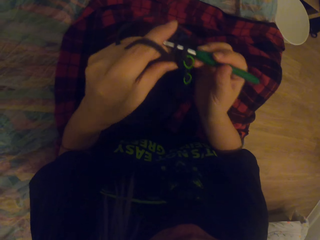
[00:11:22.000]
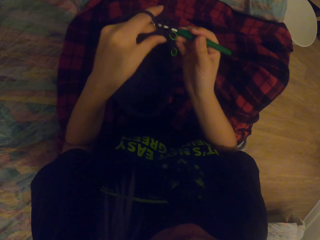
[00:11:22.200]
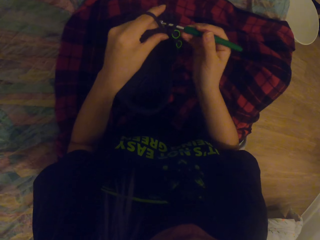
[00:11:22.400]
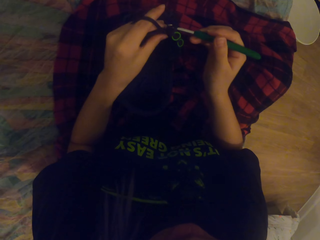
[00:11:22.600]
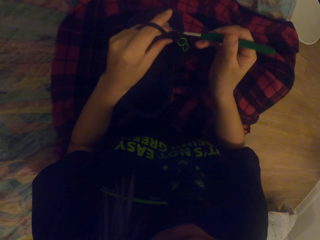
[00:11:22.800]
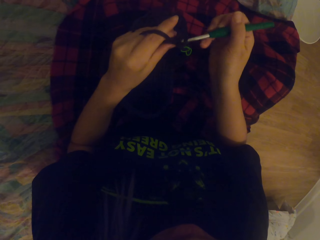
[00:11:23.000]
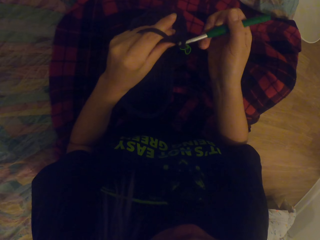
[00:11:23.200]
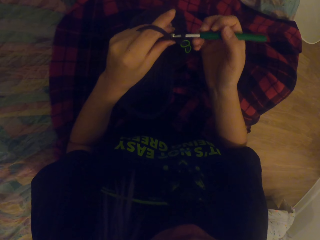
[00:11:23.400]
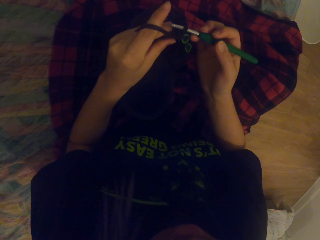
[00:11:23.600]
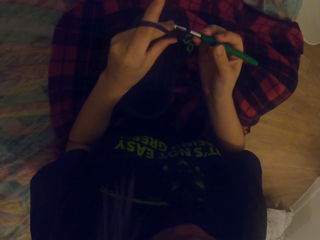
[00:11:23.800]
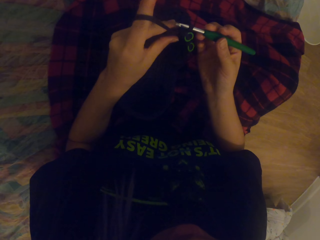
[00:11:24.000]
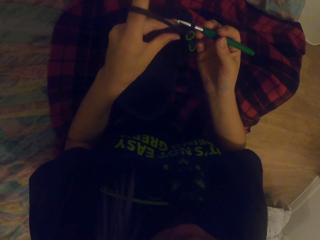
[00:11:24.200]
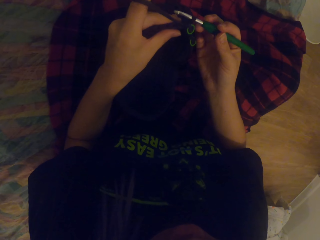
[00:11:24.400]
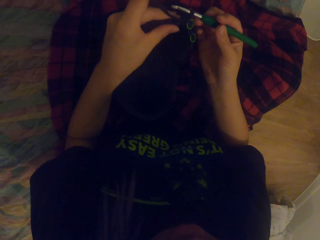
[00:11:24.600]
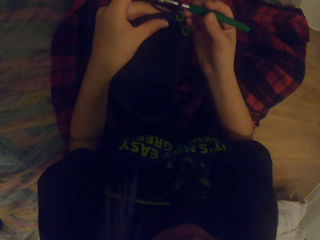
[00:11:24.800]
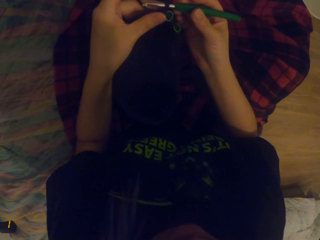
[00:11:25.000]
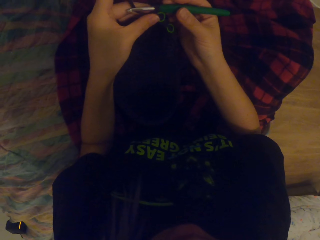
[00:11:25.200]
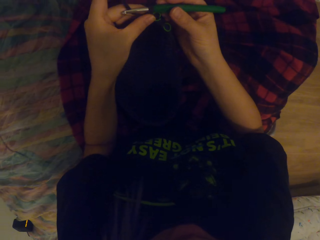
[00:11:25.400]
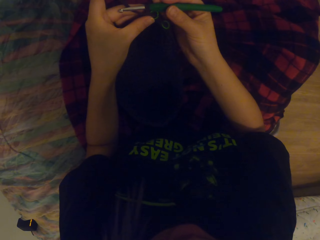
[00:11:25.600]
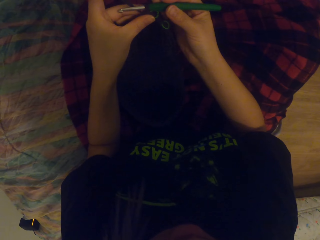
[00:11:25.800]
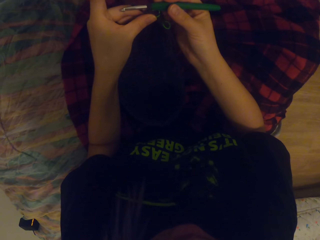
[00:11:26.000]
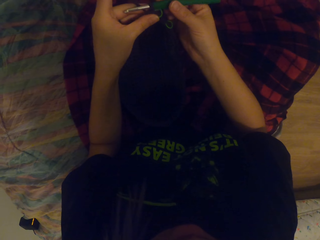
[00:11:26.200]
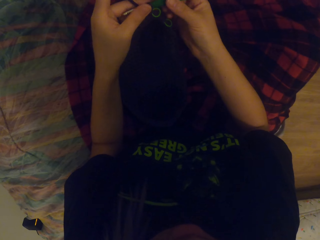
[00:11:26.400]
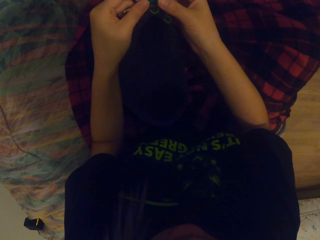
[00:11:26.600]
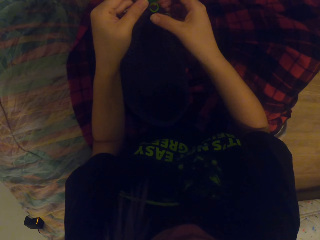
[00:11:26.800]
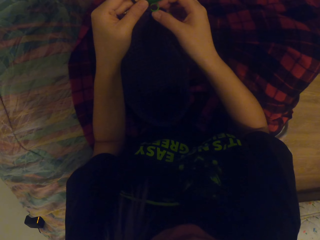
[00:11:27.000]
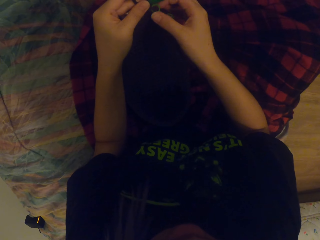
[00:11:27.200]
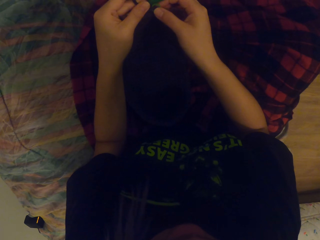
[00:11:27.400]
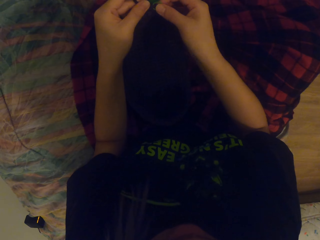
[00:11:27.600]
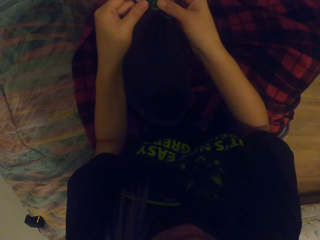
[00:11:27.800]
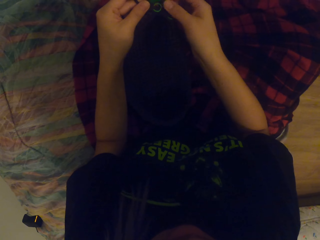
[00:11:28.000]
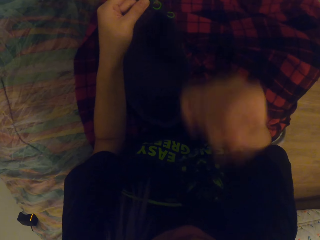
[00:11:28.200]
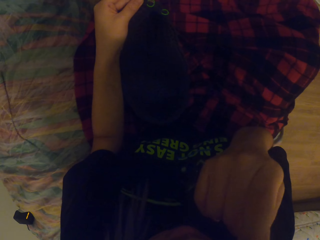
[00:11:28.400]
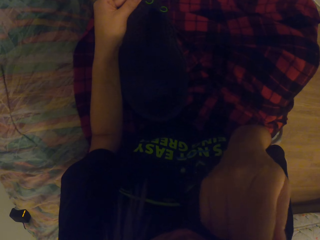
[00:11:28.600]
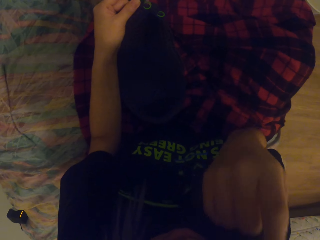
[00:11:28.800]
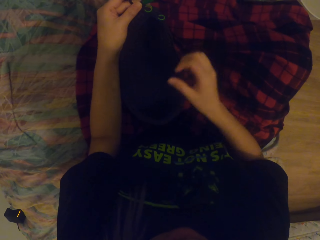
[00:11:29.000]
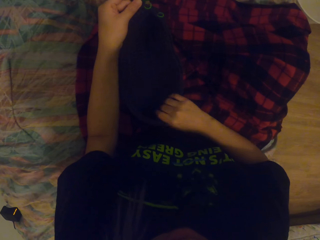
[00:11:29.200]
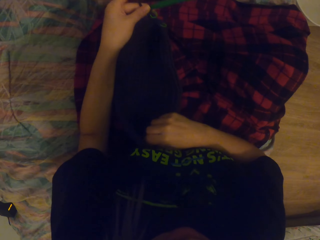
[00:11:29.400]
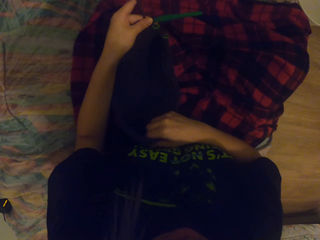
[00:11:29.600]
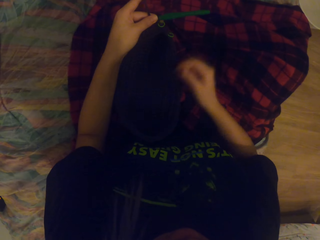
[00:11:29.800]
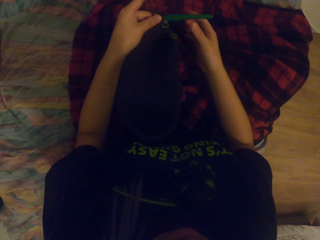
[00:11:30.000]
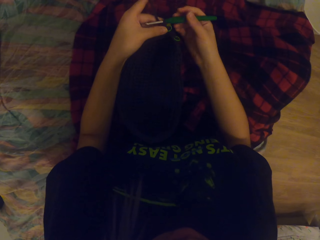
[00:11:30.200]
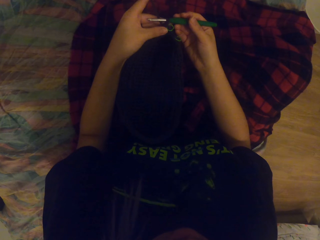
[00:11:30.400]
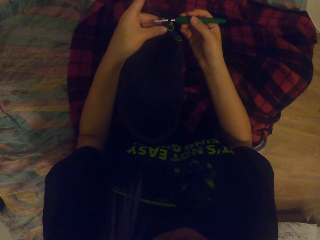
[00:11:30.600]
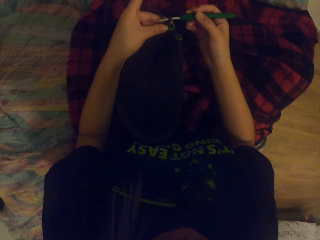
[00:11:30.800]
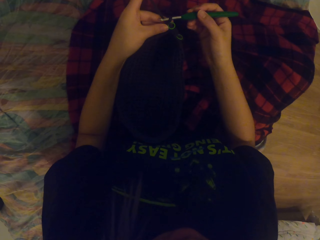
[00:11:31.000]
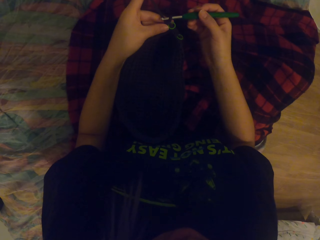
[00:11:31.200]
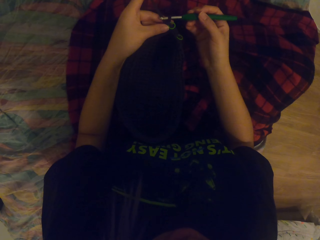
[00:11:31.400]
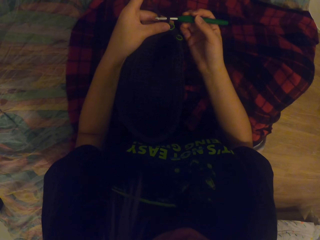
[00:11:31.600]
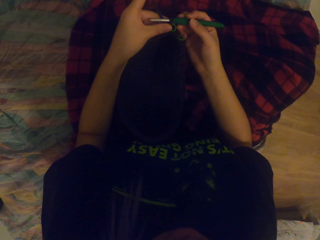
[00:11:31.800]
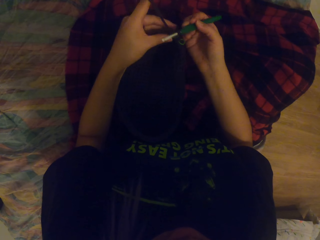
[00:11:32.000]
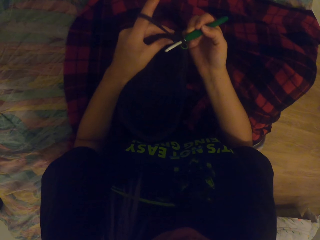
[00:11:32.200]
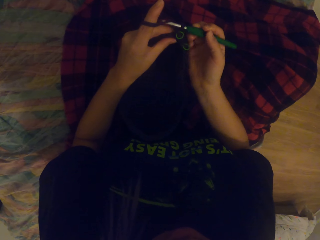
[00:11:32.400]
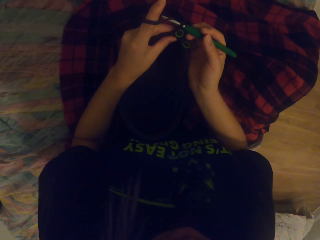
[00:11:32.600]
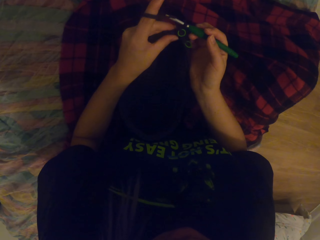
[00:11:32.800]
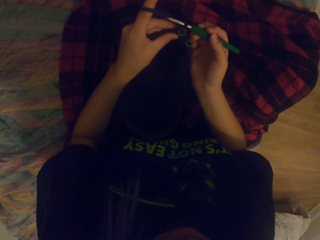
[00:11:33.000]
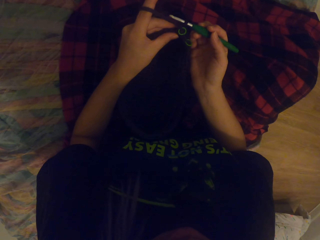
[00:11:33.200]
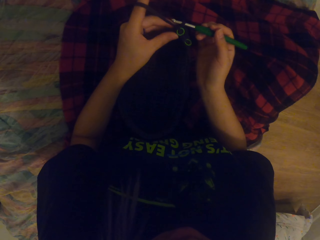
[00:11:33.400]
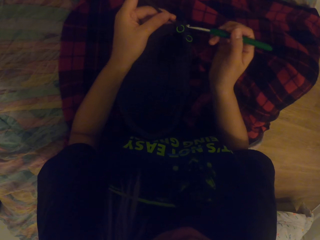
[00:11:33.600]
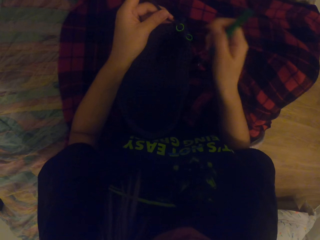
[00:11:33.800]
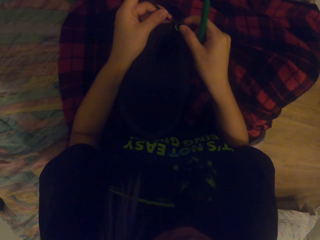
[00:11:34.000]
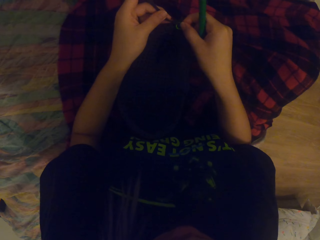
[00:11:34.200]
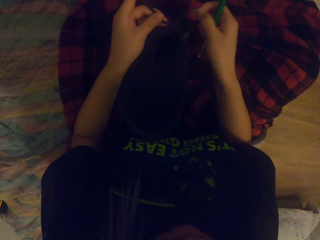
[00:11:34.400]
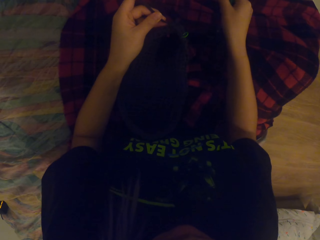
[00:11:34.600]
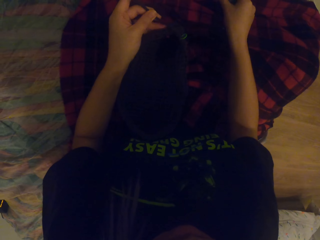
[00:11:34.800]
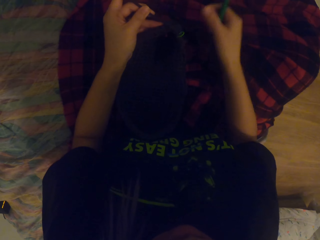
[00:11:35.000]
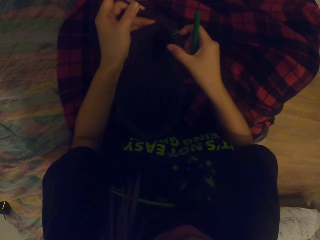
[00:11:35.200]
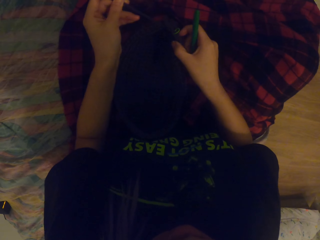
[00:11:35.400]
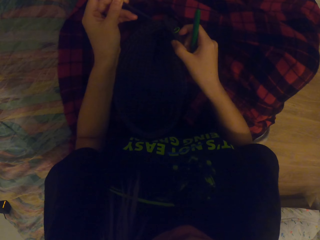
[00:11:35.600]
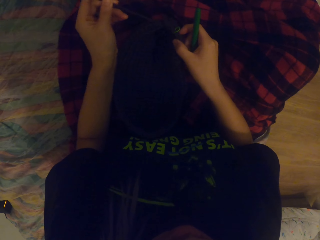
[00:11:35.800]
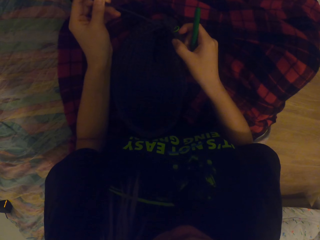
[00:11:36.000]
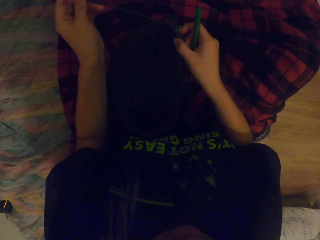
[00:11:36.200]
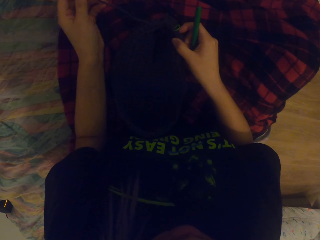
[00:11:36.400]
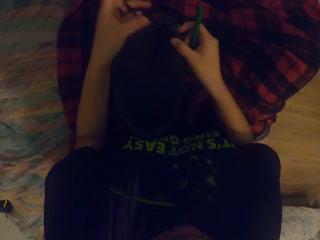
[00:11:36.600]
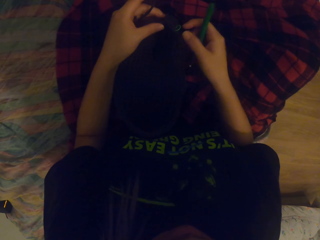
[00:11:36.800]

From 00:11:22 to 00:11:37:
The camera wearer moves the hands. They pass the needle to the left hand. They touch the button. They touch the face. They move the fabric. They touch the needle. They look at the thread. They move the hands. They move the needle. They pull the thread. They touch the fabric. They pull the thread.

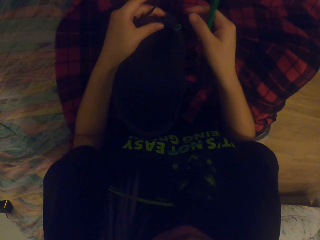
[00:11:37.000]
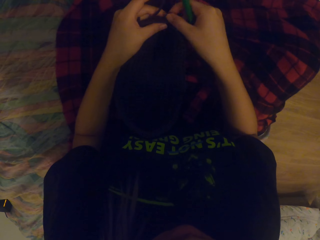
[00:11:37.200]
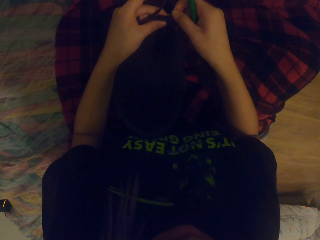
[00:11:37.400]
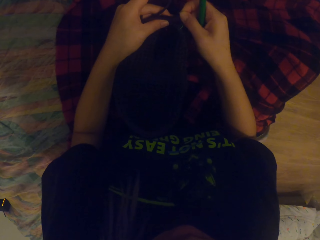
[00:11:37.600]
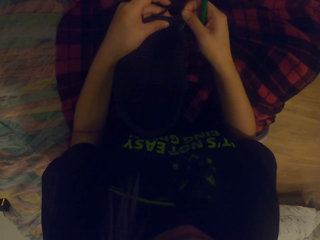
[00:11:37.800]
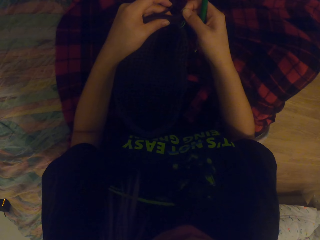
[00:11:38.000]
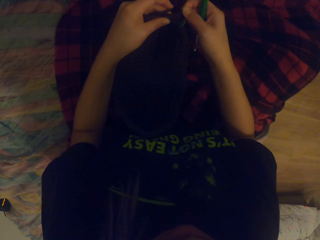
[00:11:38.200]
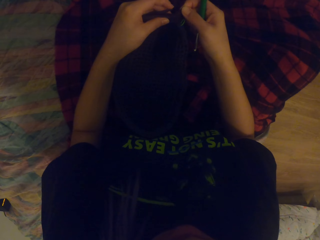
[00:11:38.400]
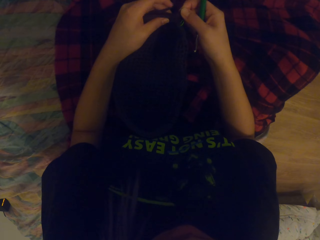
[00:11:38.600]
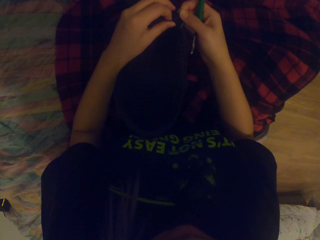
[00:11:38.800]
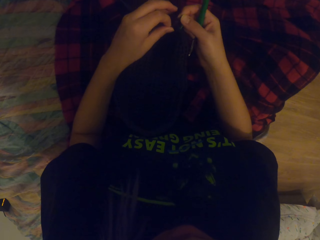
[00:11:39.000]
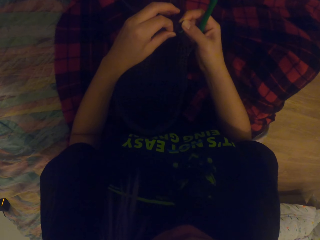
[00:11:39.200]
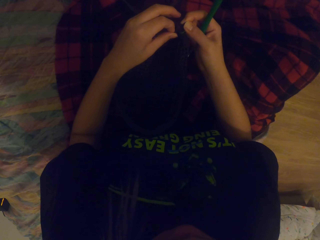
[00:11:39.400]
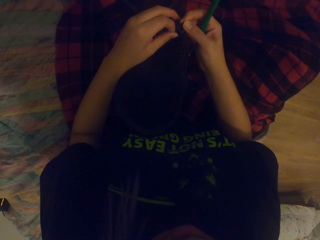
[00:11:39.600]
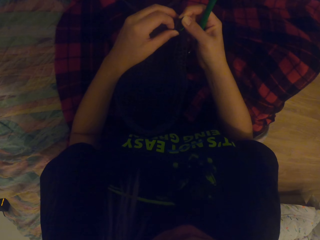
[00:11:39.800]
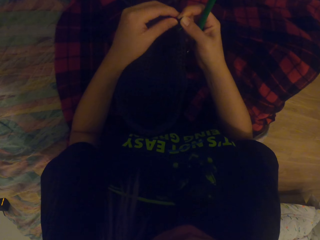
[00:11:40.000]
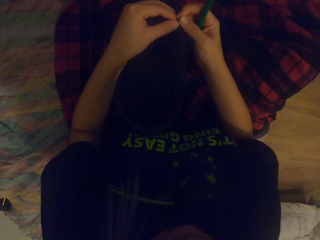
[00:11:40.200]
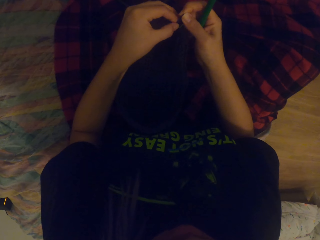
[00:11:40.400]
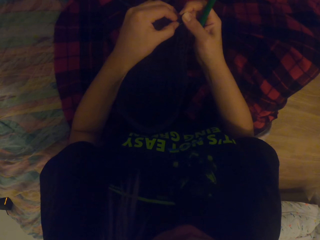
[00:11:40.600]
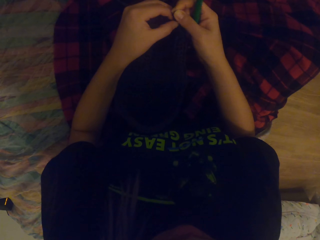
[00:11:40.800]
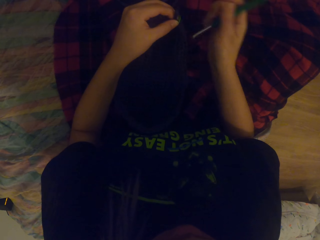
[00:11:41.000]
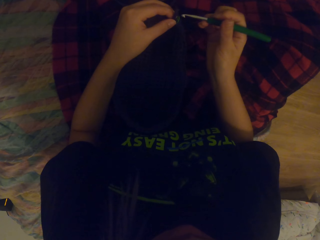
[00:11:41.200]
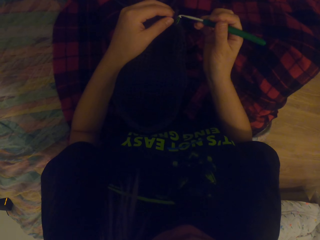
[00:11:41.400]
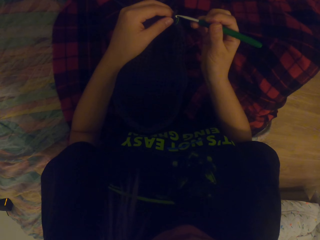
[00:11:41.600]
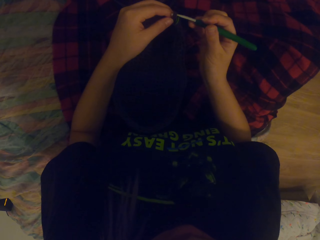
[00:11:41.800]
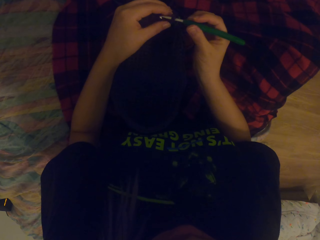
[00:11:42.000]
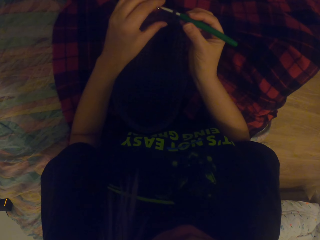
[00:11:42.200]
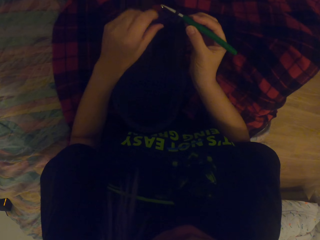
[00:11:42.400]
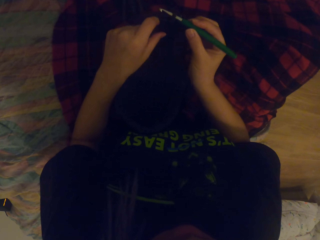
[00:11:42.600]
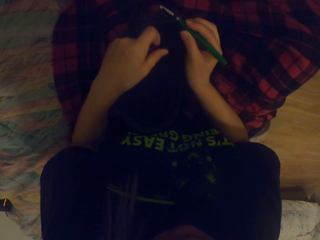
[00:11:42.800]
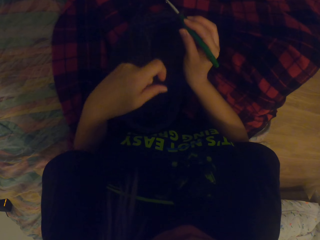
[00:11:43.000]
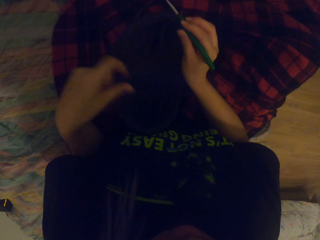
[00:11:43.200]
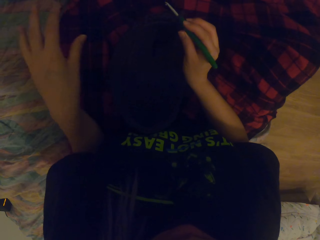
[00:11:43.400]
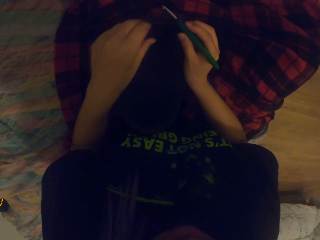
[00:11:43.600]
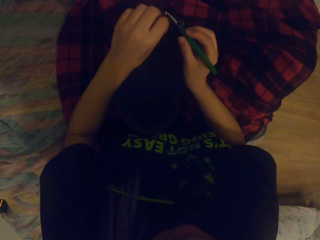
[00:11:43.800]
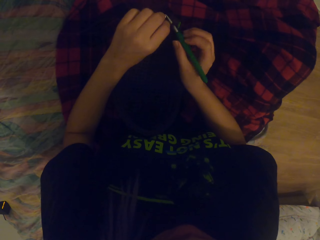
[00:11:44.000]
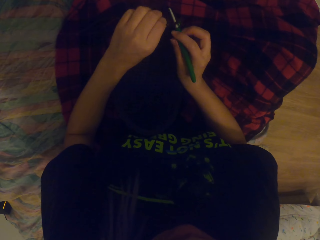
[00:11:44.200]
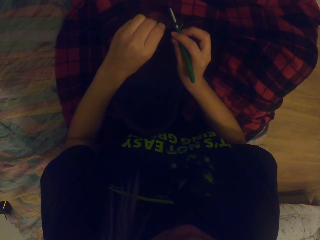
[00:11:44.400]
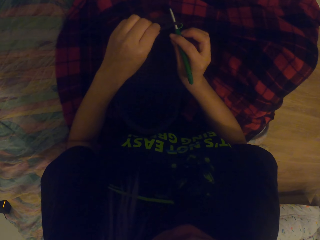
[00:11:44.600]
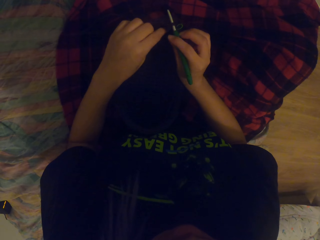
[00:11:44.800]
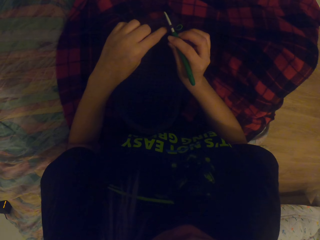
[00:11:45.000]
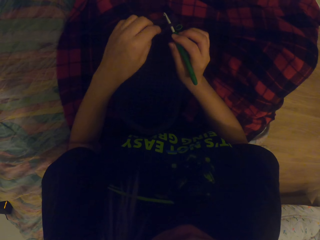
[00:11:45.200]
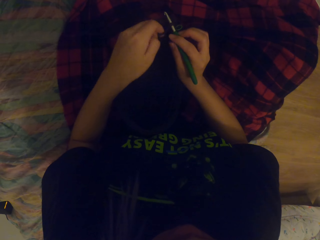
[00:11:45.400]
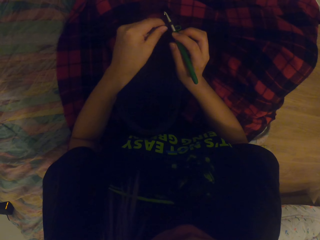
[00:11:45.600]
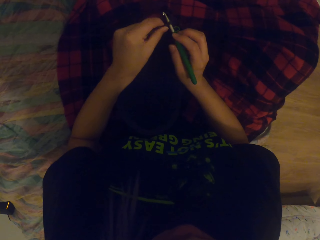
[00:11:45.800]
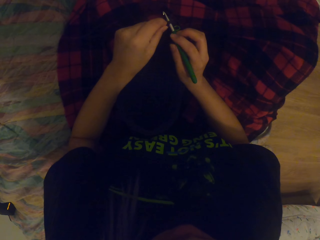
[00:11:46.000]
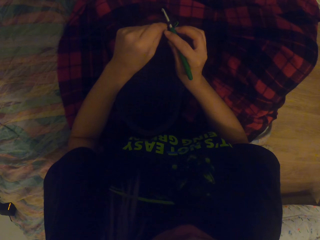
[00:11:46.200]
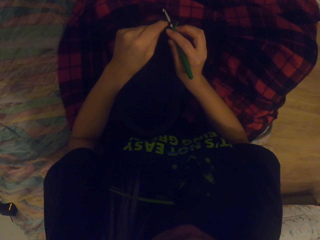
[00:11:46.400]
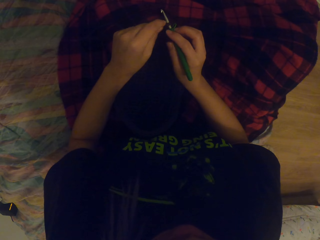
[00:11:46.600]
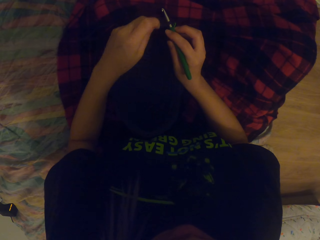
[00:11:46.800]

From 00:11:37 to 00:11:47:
The camera wearer touches the fabric. They touch the fabric again. They hold something. They hold the needle. They look at the fabric. They hold the yarn wool. They put the needle in the fabric. They pull the thread. They touch the fabric. They pull the thread.
